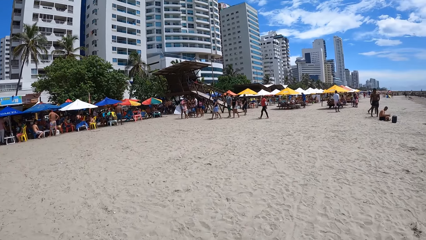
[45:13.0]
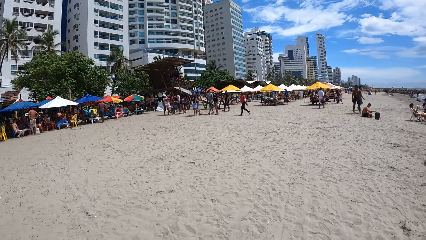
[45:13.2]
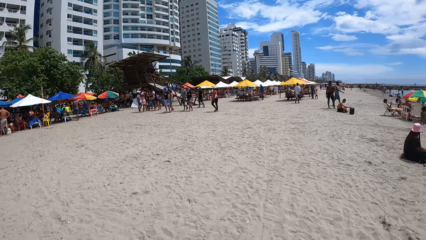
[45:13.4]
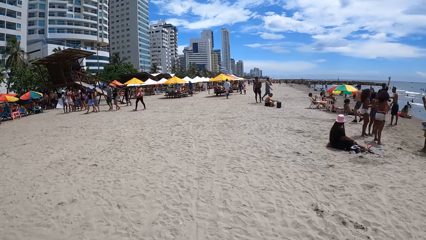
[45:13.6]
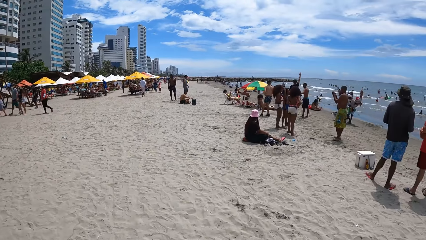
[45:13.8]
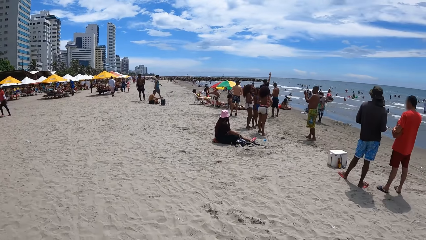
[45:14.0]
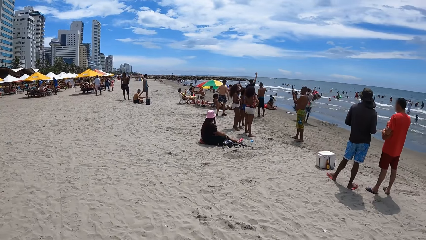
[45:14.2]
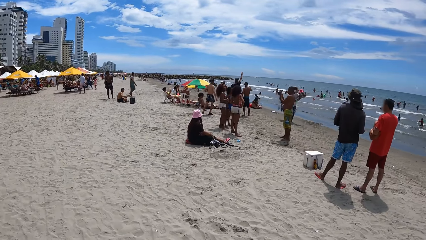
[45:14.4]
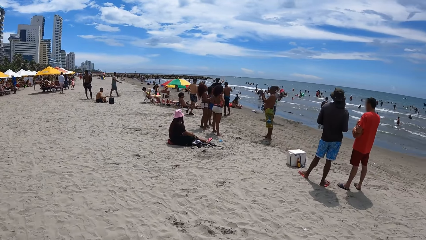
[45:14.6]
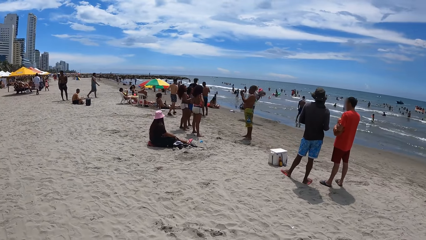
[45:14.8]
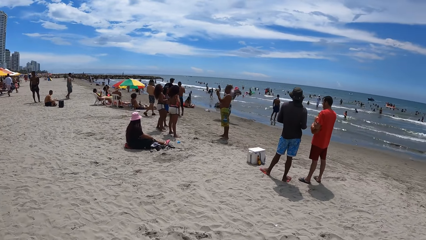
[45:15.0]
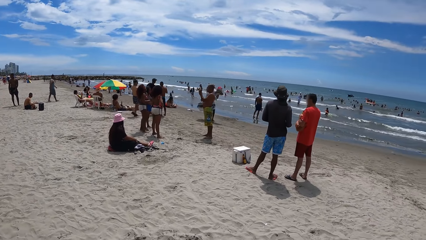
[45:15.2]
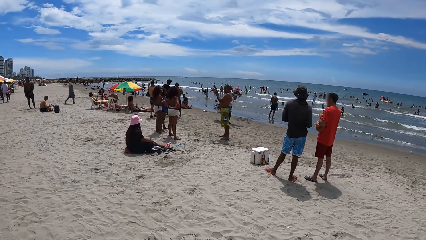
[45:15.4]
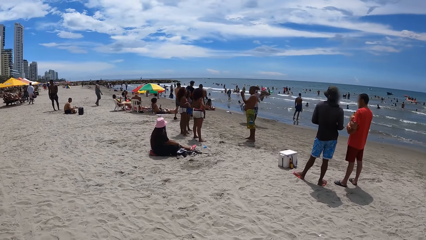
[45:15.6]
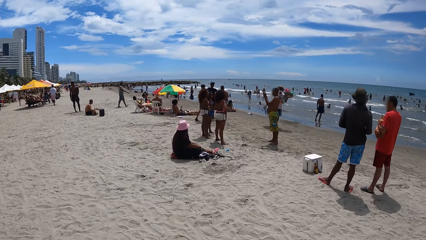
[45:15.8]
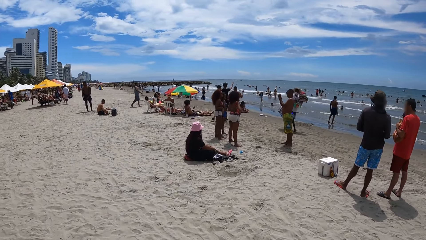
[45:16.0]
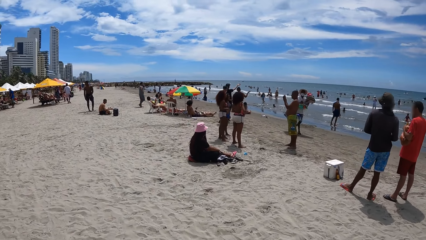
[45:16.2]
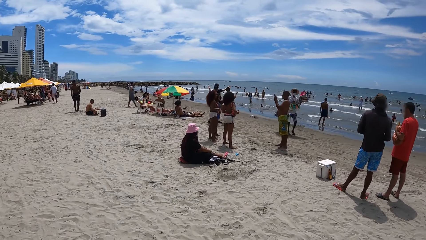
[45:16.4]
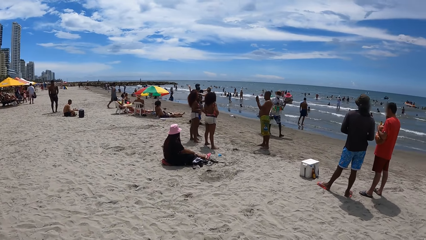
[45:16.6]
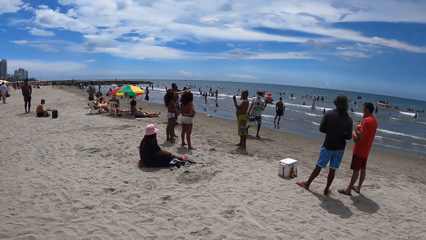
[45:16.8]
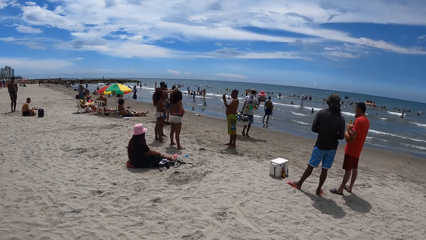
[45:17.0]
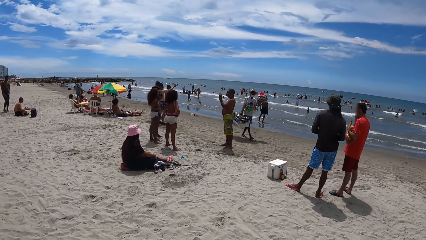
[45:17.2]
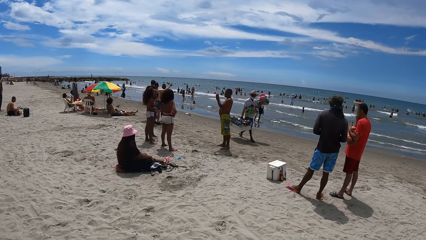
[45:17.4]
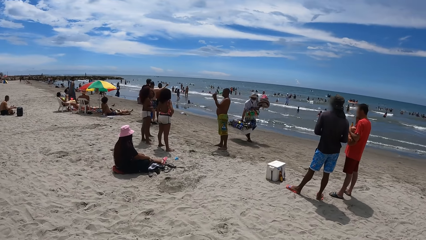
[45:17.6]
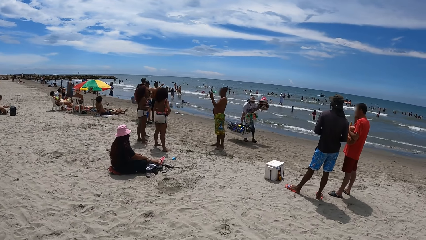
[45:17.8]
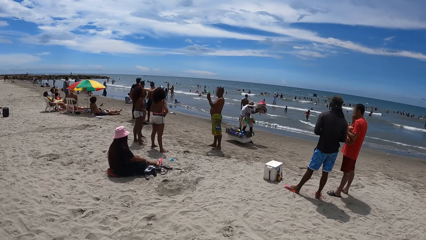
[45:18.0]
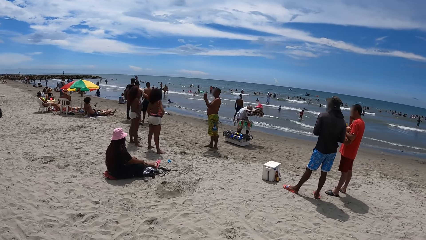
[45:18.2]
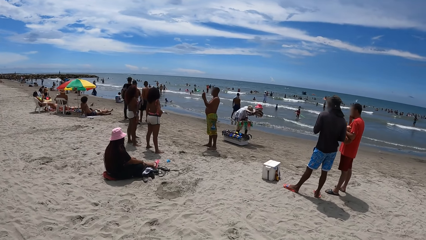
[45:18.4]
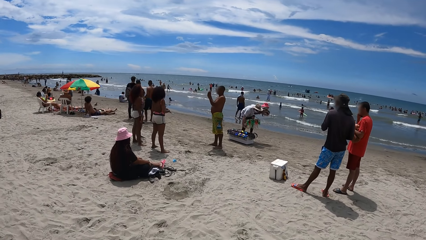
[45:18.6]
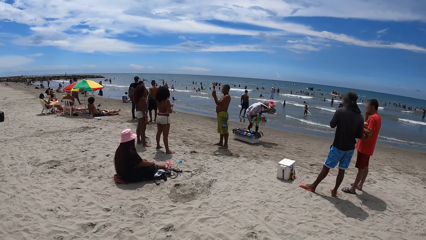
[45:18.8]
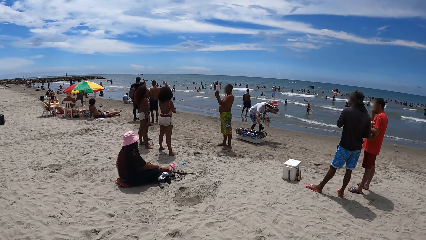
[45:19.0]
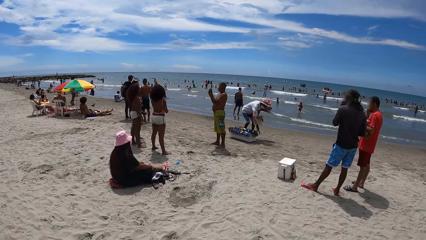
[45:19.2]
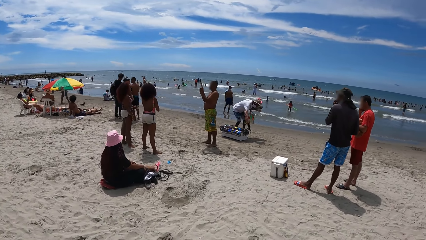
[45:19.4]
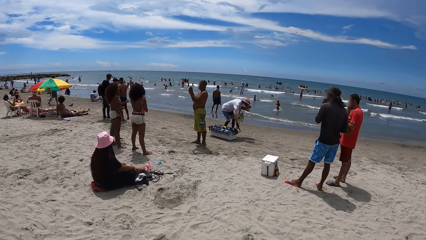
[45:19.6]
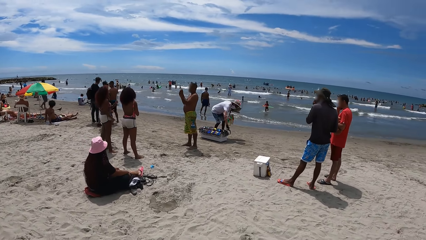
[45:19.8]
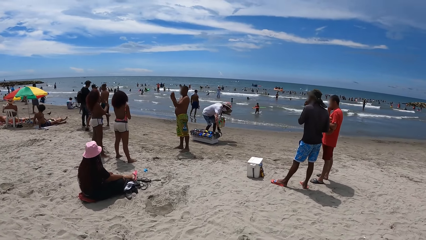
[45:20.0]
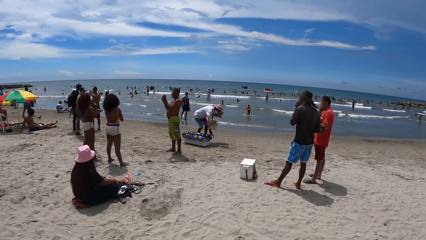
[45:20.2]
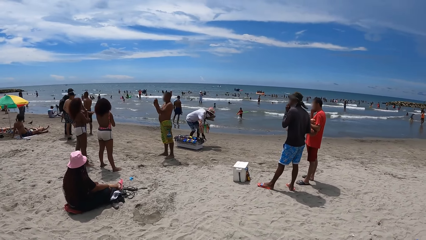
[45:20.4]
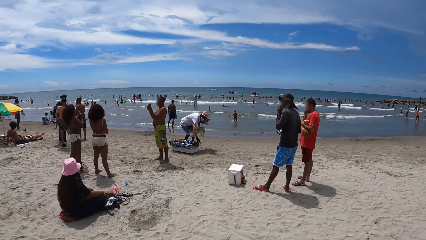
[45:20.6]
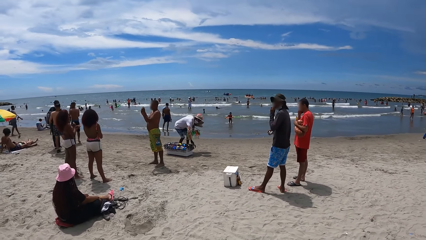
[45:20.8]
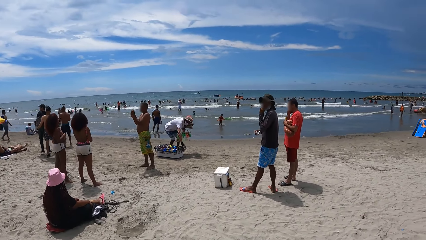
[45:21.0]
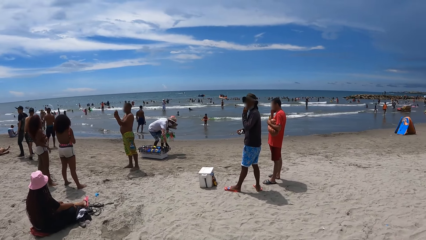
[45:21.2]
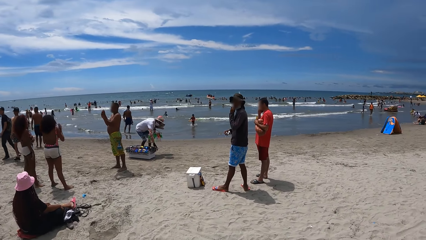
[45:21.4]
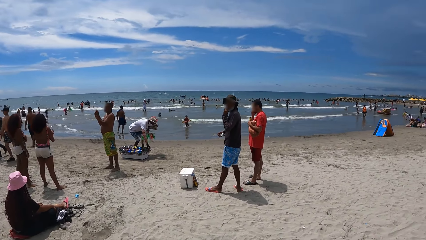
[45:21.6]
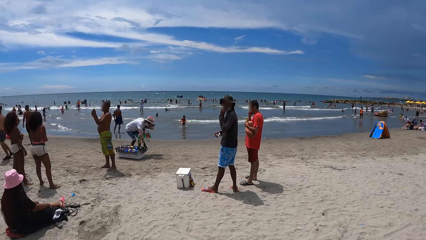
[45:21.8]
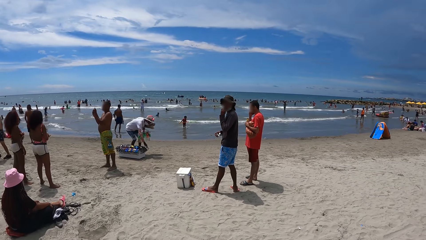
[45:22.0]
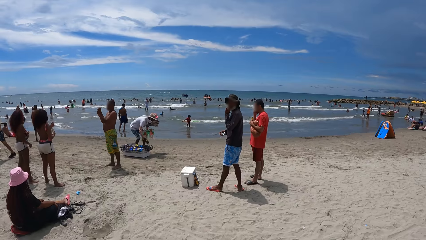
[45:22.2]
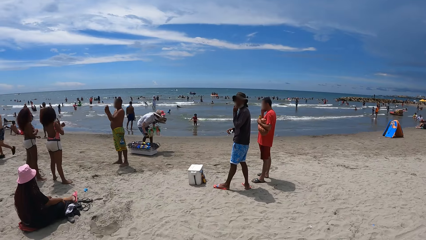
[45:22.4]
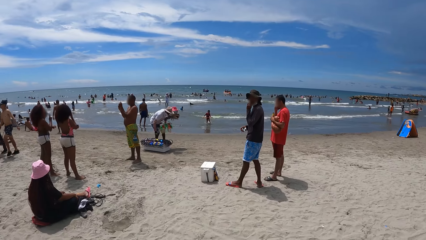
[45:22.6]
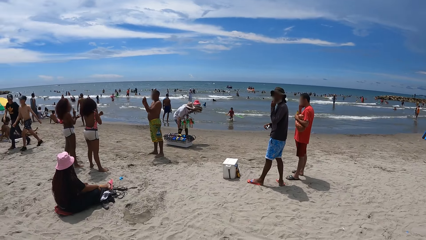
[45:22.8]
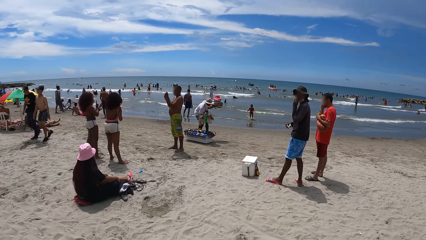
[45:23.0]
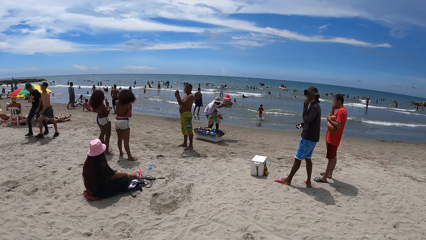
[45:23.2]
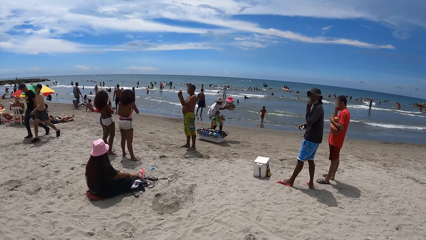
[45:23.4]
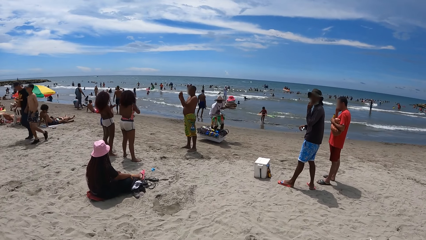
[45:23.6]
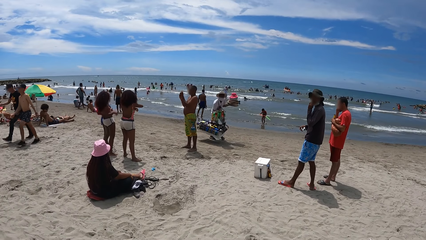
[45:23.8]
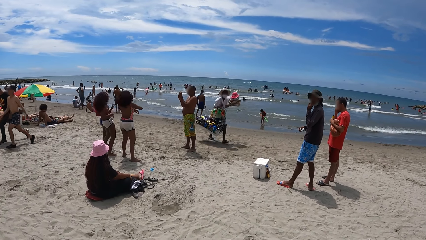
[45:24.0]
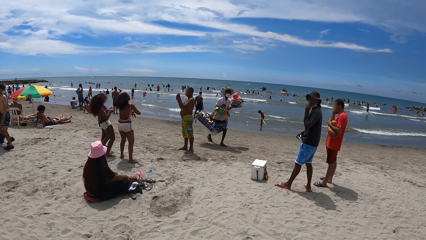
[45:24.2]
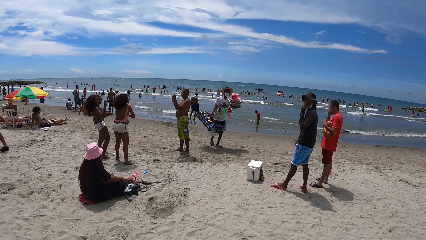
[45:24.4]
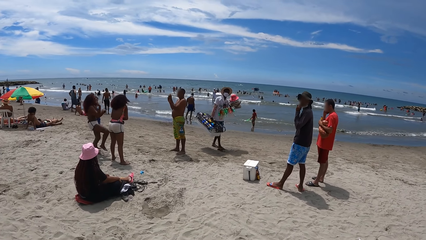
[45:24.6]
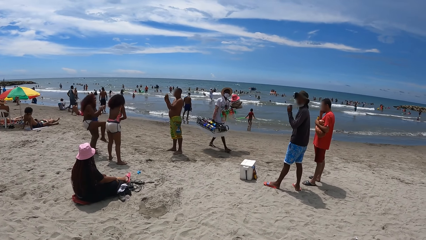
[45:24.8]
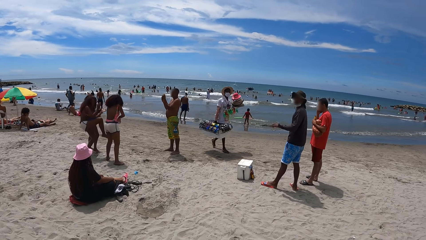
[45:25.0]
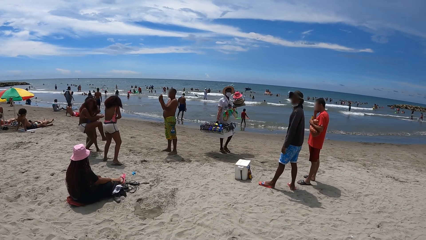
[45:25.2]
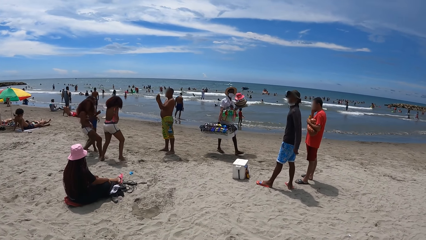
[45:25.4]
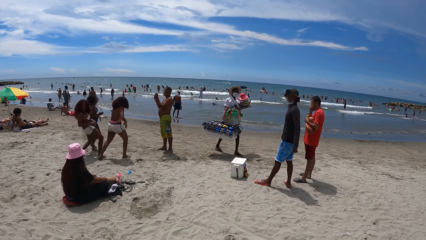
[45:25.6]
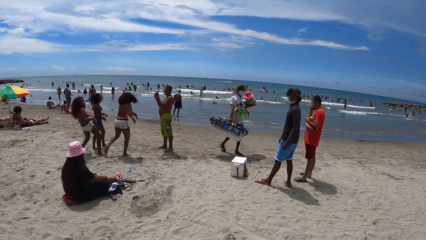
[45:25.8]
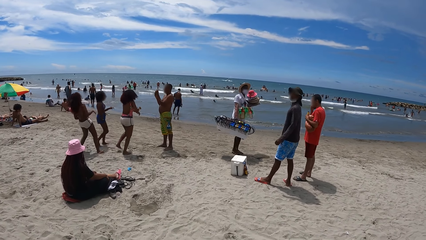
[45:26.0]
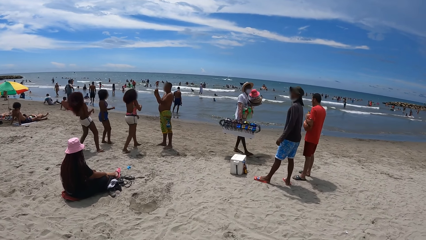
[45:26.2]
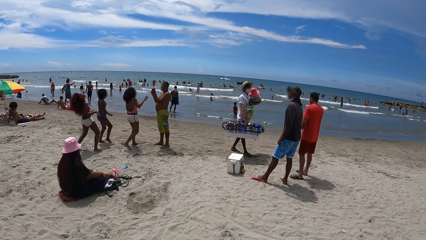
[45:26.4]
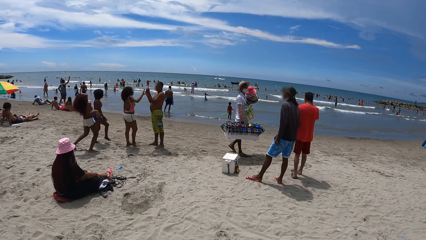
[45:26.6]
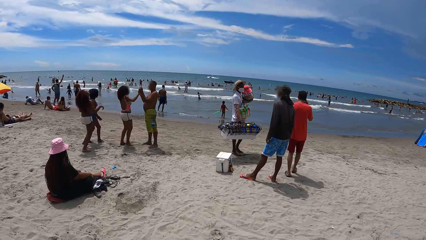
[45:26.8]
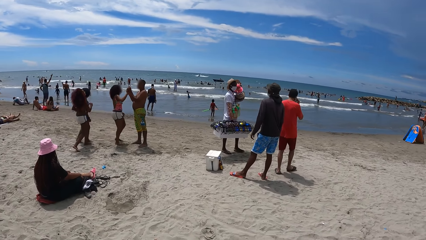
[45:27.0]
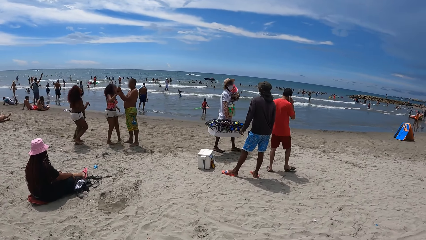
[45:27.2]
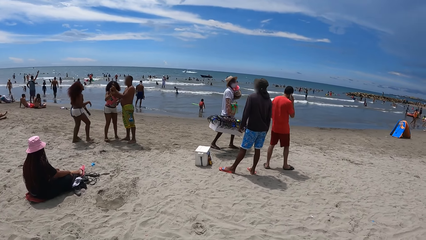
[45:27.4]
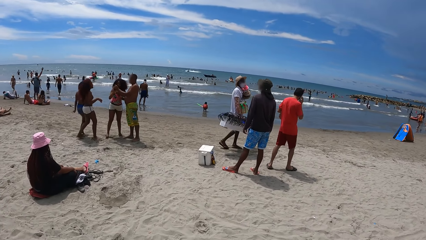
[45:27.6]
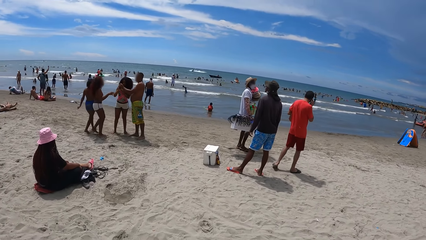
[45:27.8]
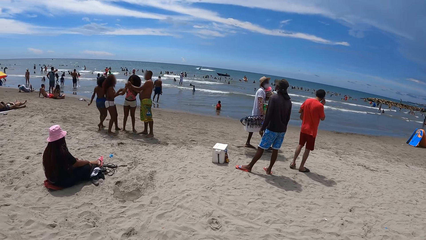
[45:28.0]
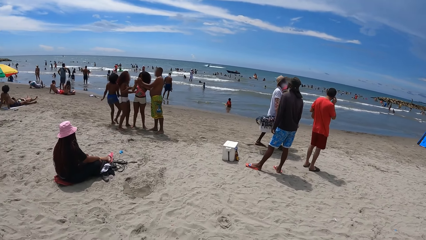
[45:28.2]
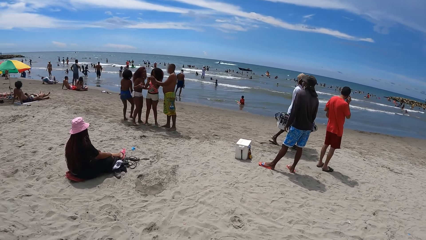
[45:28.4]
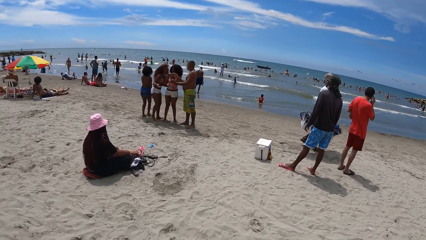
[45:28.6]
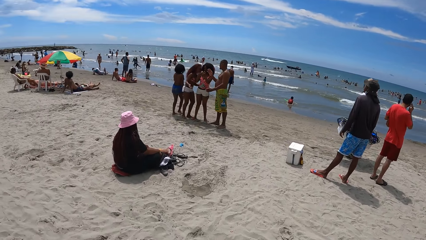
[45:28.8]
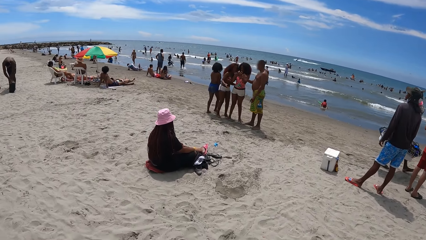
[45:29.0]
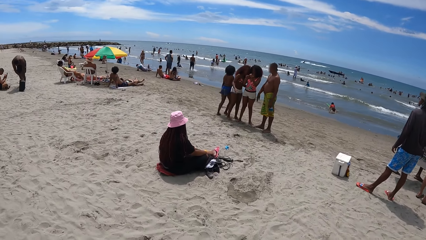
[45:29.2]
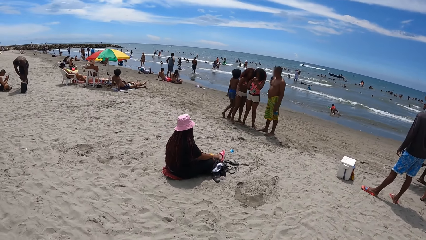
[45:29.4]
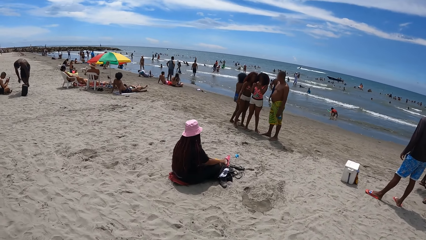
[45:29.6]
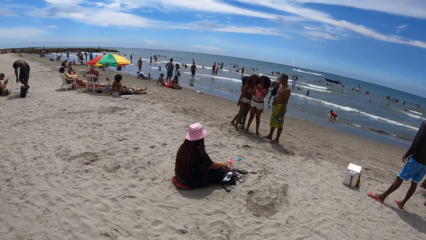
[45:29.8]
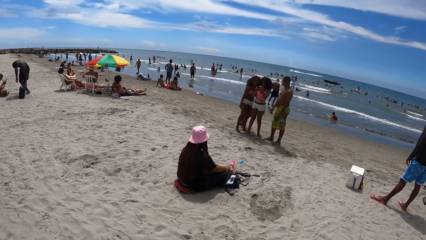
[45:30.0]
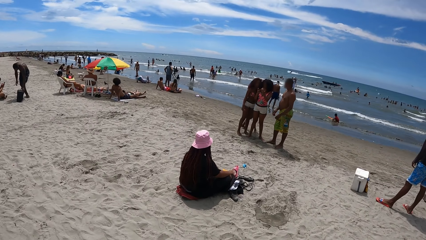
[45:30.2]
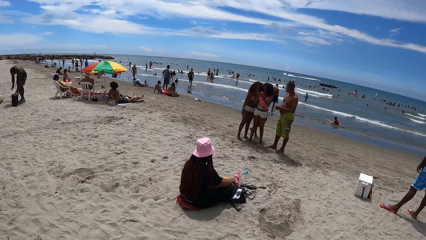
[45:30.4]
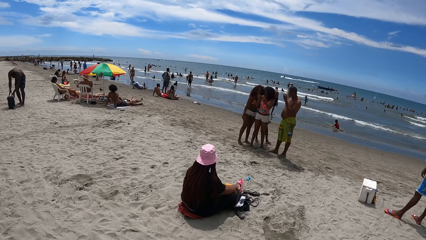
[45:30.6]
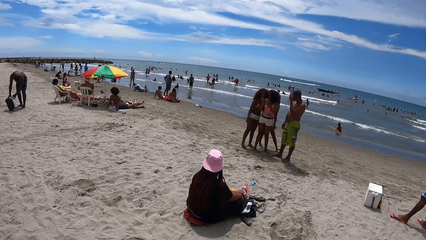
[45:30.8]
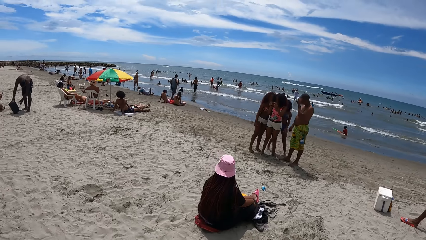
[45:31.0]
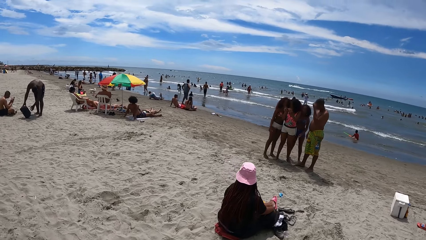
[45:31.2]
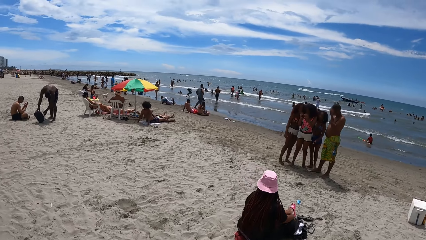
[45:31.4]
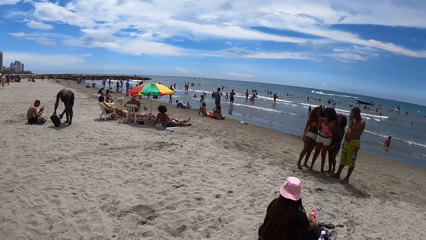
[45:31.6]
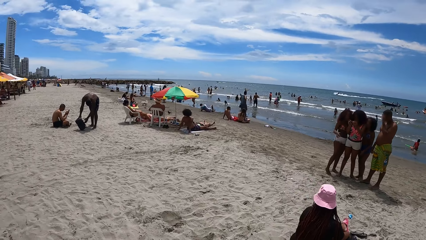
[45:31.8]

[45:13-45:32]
The camera wearer looks around the beach. They look around. They stare at the people. They walk around the seashore.
